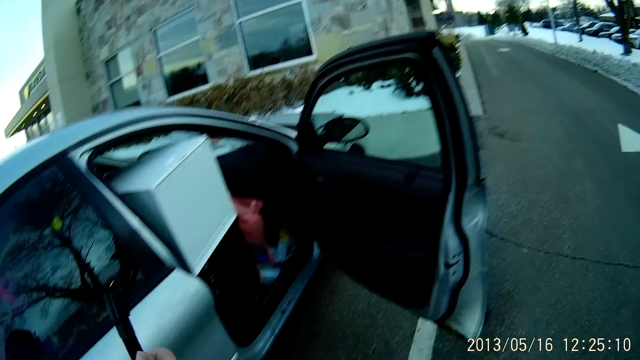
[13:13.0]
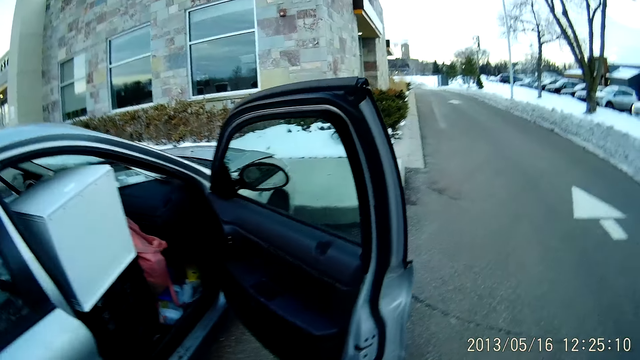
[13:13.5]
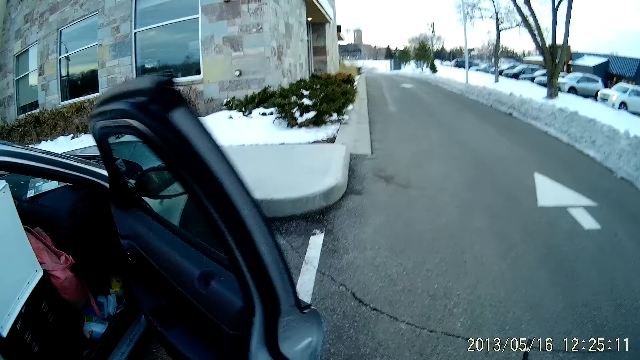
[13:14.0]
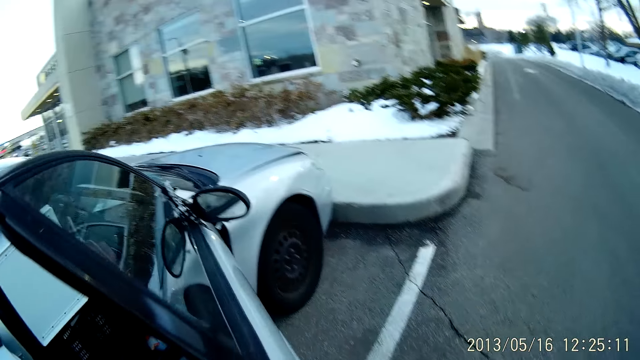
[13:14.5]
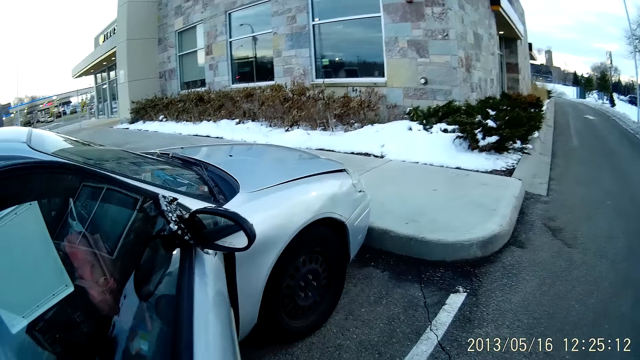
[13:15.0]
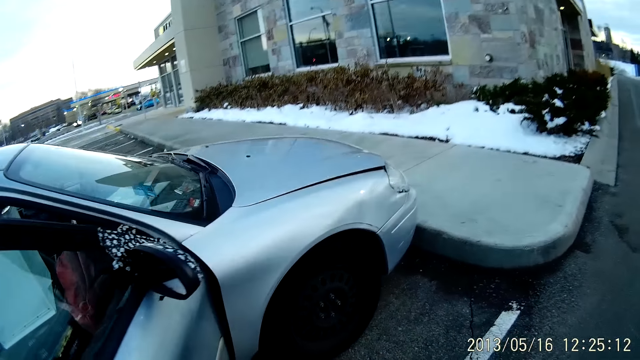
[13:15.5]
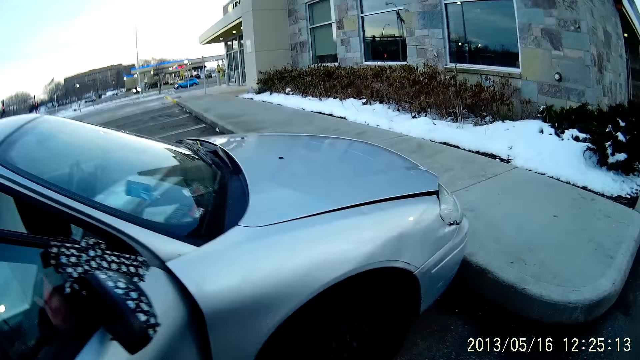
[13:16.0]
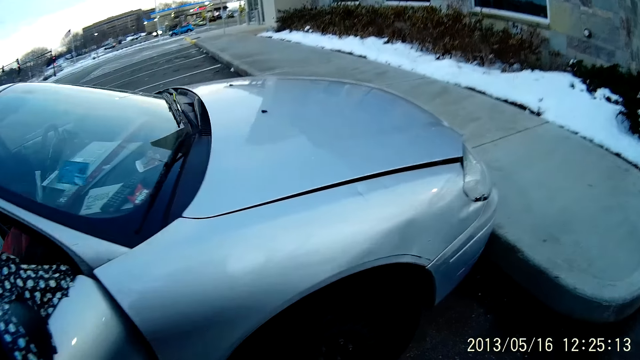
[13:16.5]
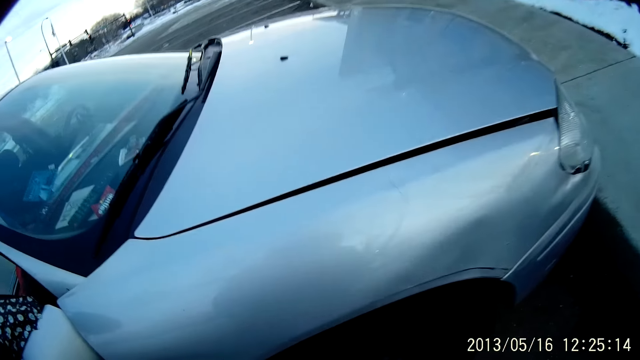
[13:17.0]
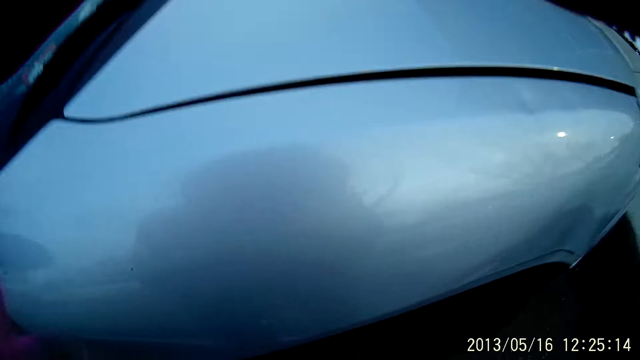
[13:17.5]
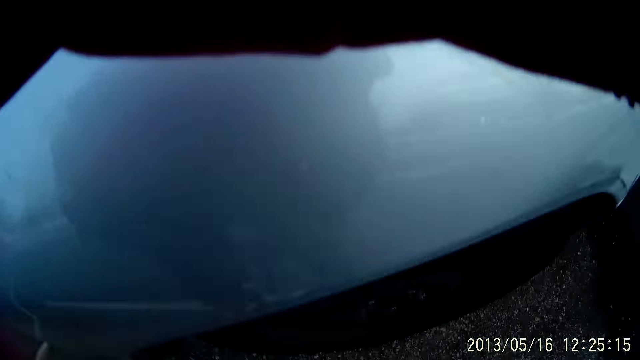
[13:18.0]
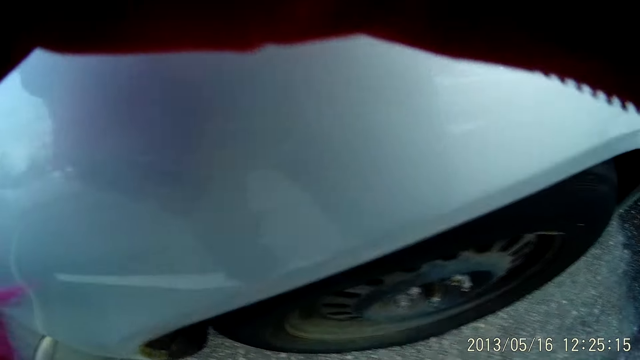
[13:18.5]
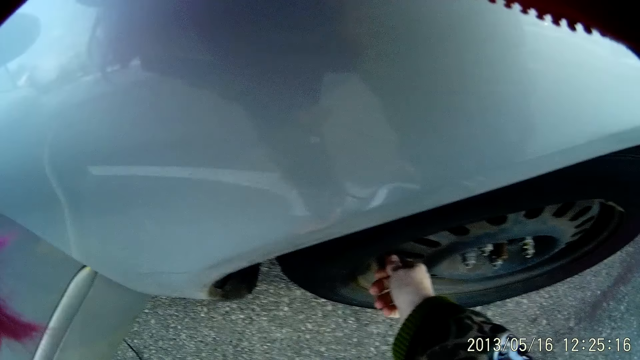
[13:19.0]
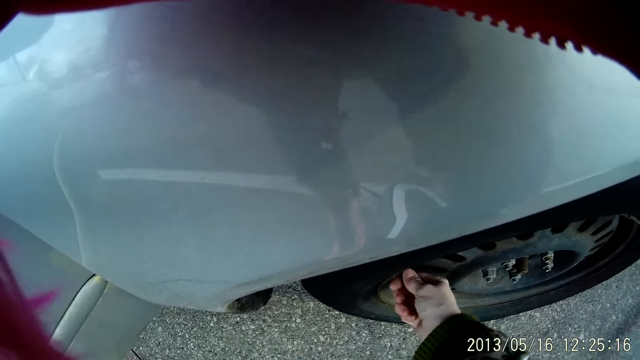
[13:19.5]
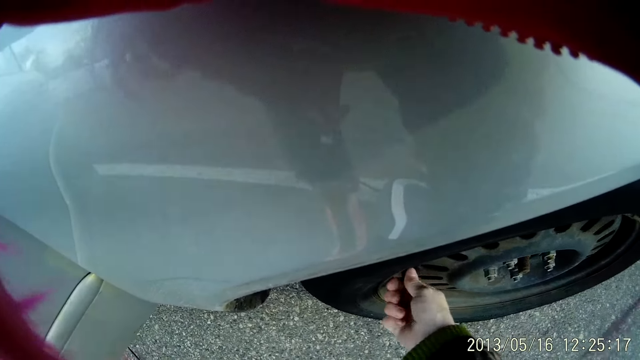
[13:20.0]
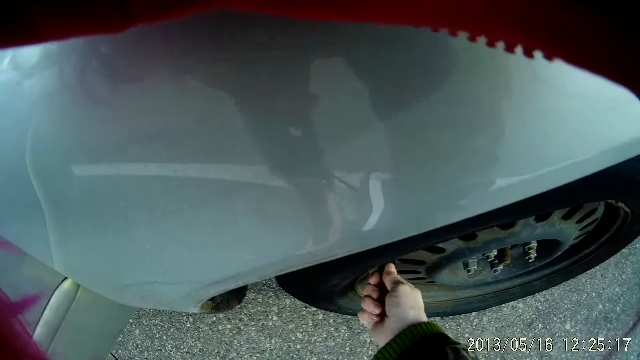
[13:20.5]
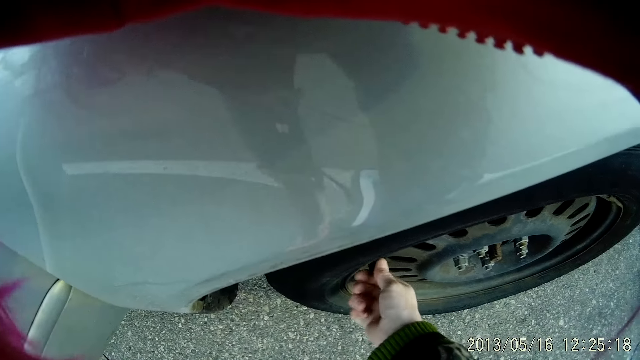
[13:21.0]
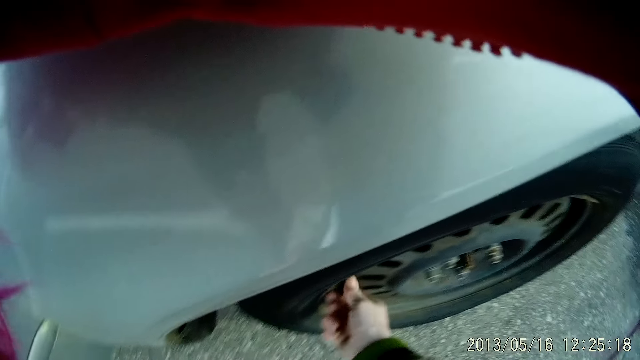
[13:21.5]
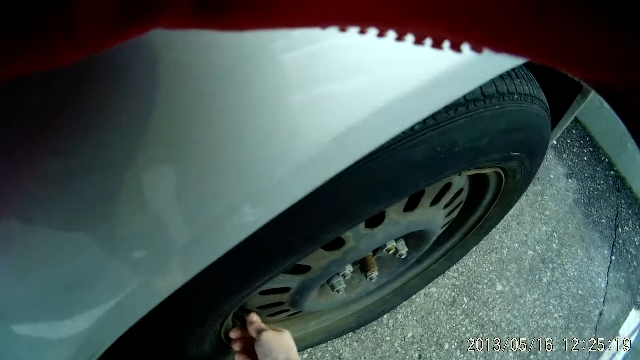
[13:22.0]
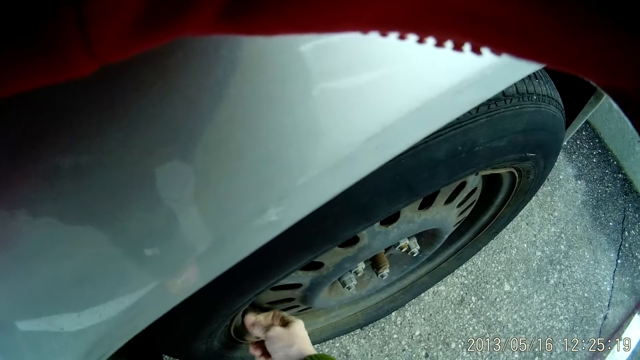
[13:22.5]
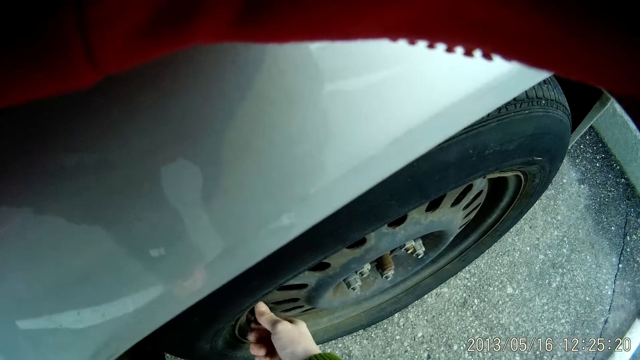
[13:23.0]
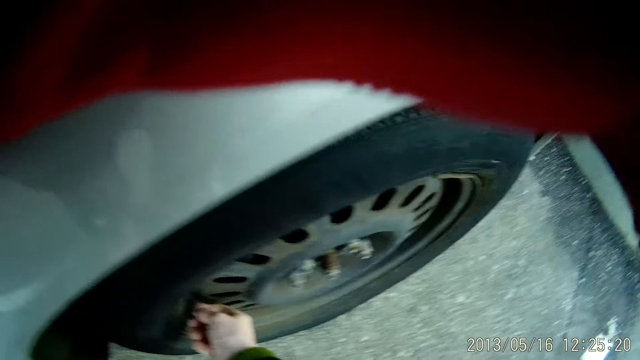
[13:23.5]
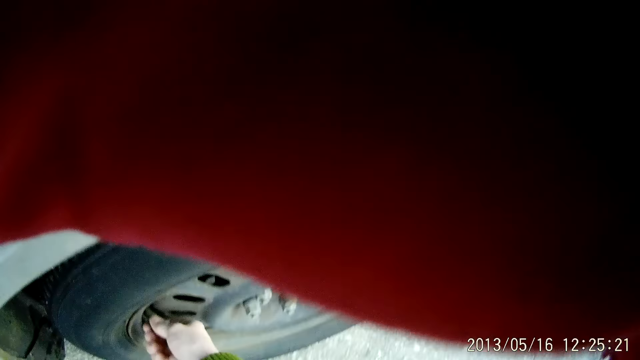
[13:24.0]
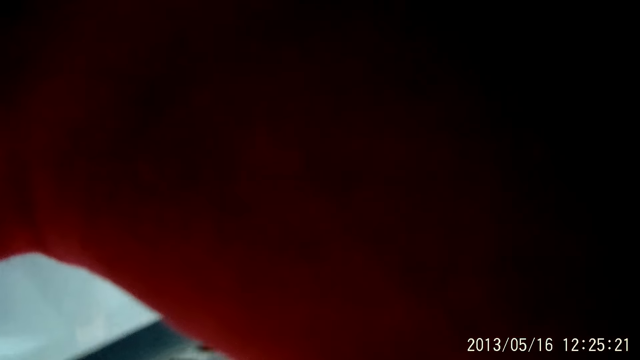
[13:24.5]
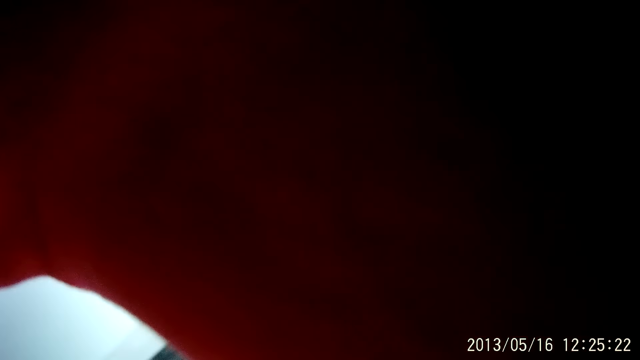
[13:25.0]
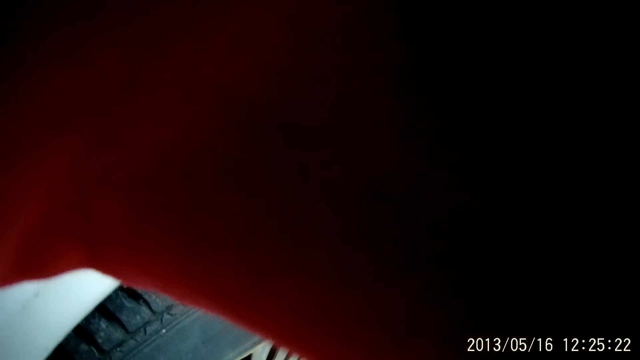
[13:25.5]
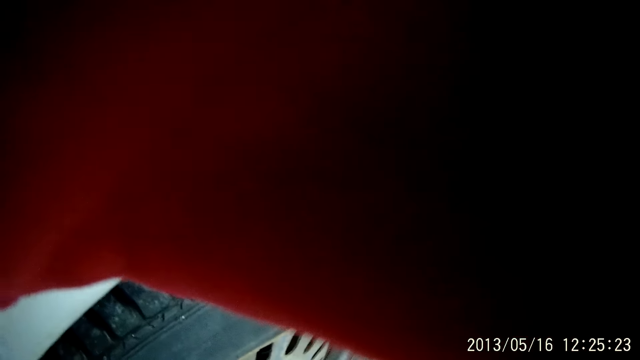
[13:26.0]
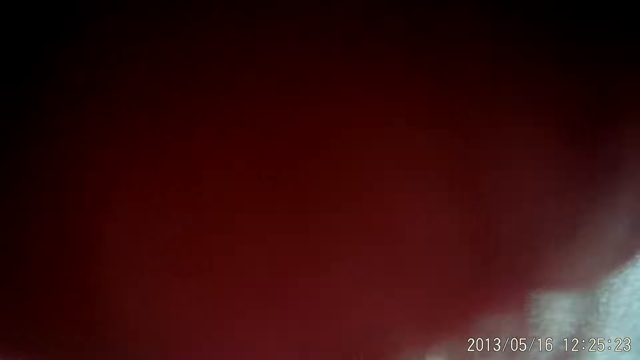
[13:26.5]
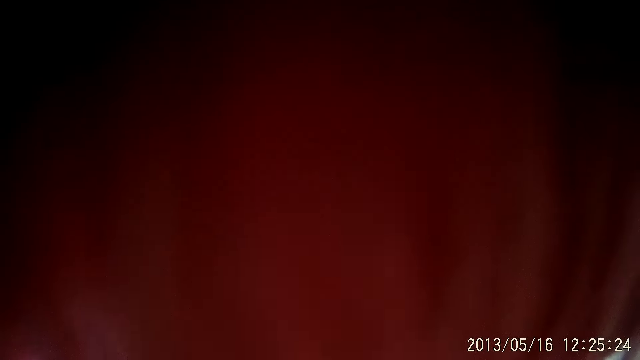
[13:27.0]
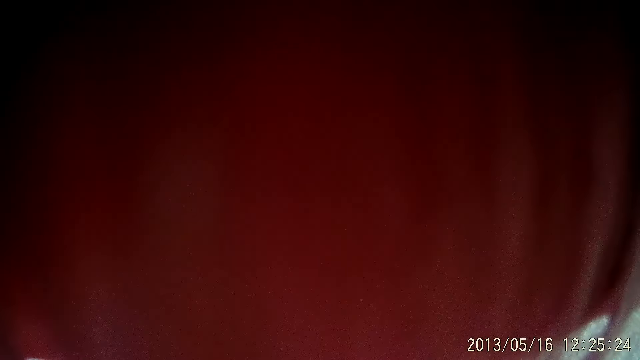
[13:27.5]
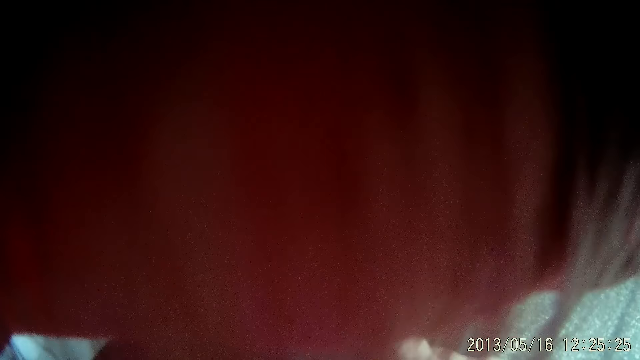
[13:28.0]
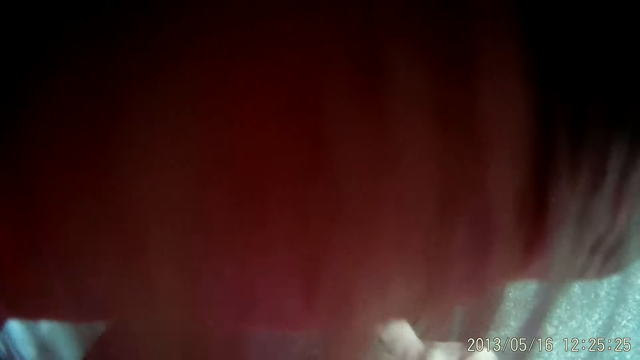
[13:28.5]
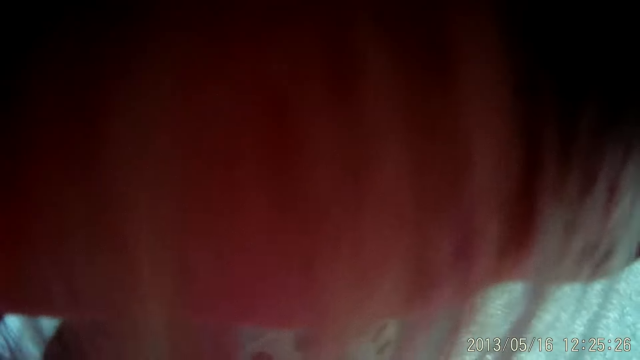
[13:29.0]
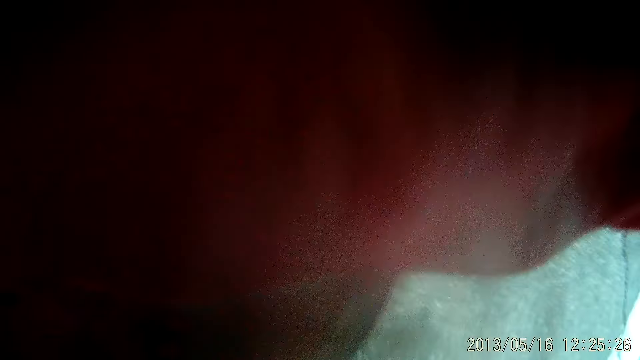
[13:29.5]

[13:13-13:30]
The camera wearer moves toward the car door and moves around the car. She unscrews the stem cap on a tire with her right hand. She does something.

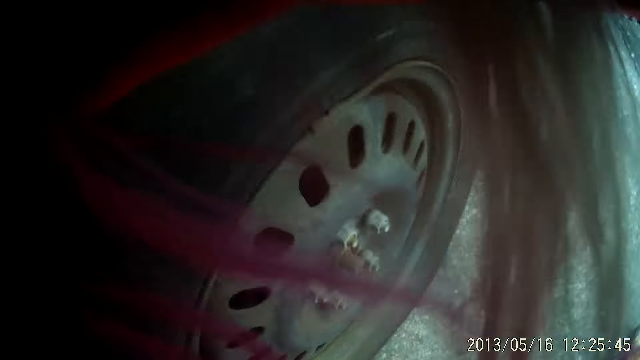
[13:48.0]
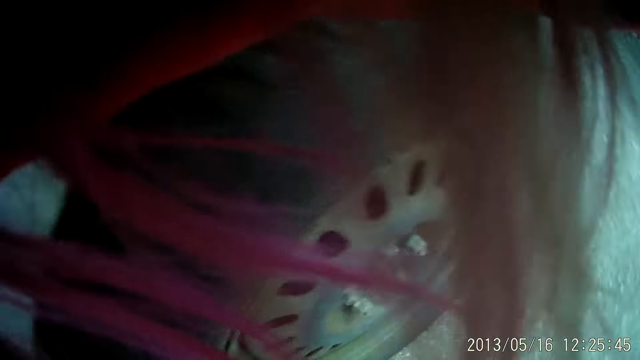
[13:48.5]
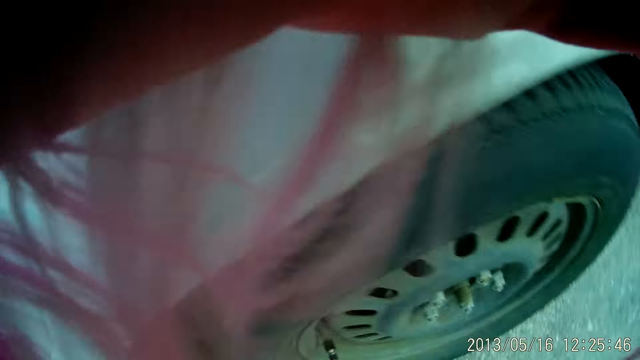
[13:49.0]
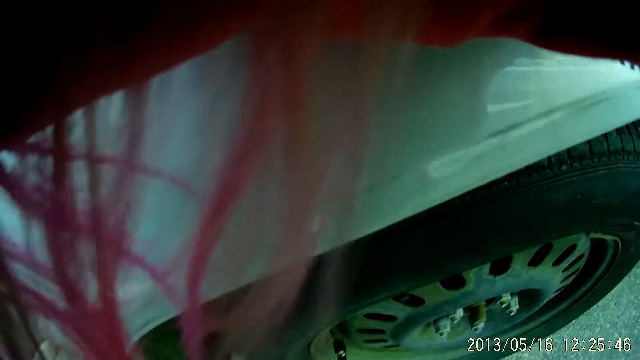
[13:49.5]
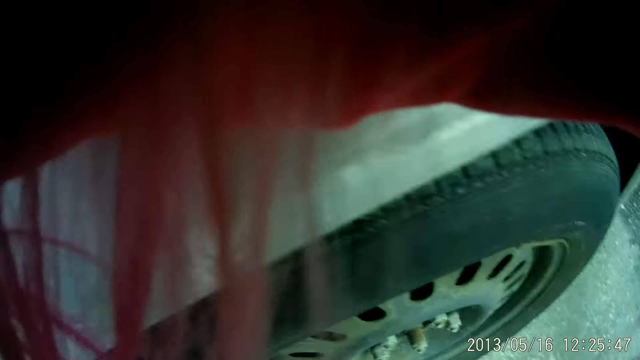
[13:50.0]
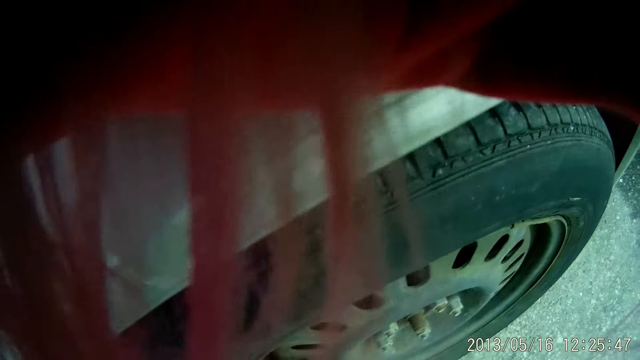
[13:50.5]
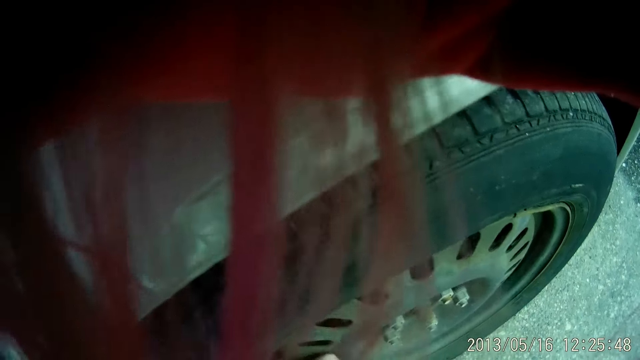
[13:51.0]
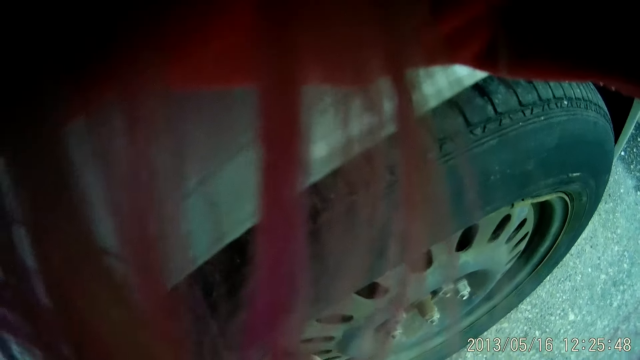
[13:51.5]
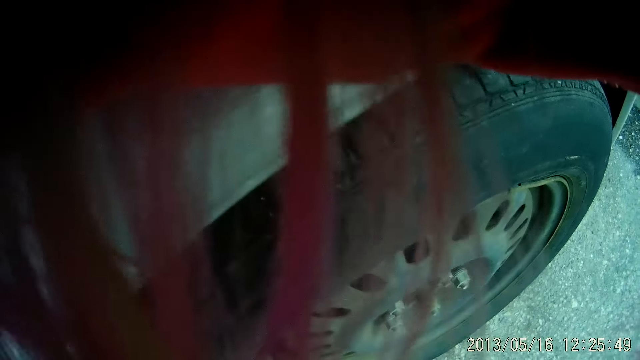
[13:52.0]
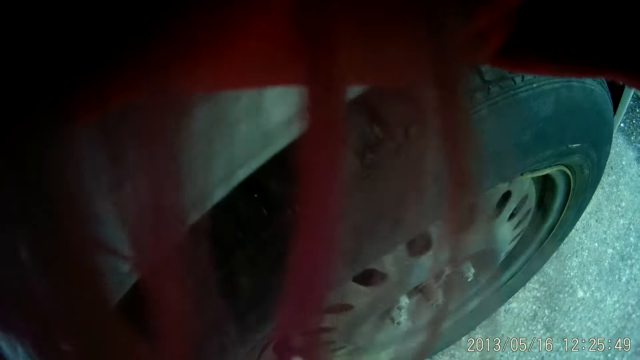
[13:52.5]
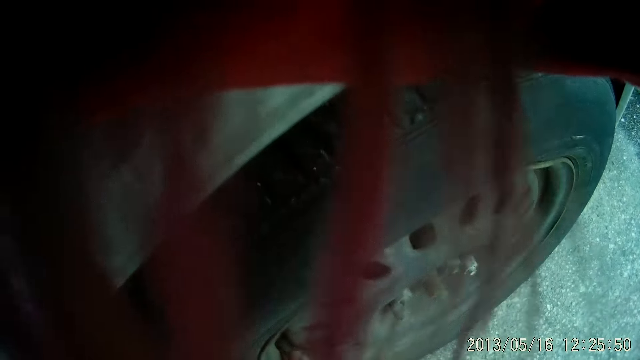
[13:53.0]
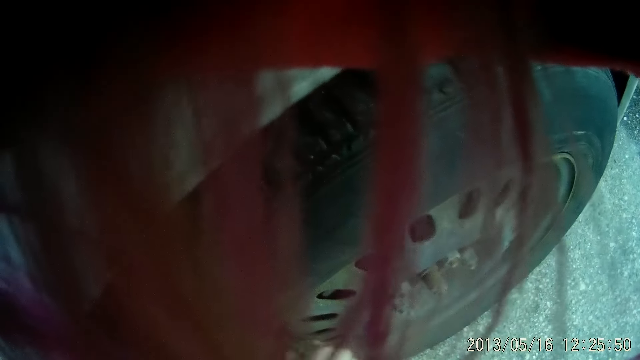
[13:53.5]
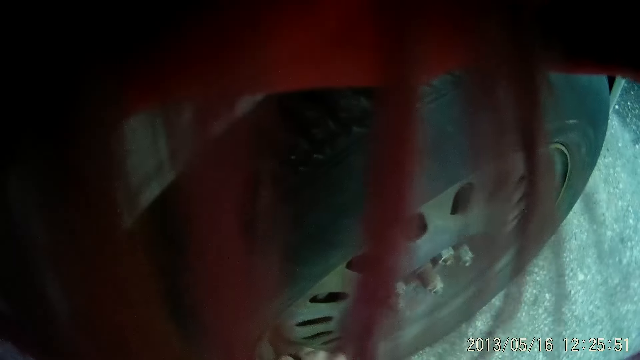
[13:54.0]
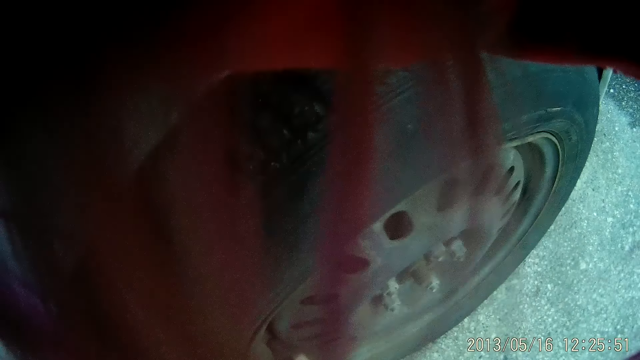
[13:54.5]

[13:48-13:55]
The camera wearer fixes the pressure pipe on the nozzle.
